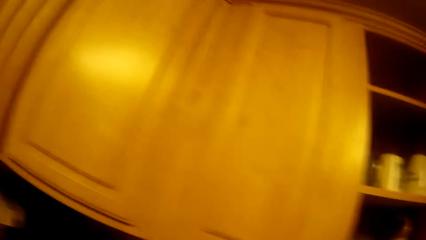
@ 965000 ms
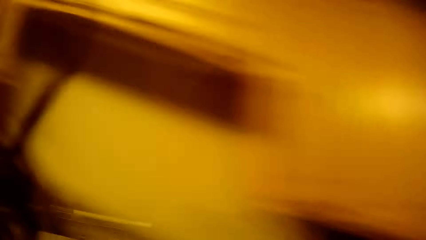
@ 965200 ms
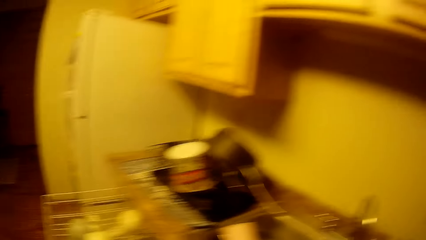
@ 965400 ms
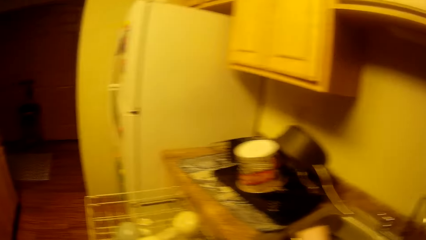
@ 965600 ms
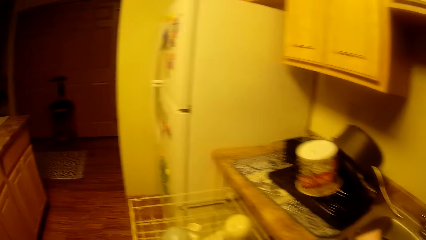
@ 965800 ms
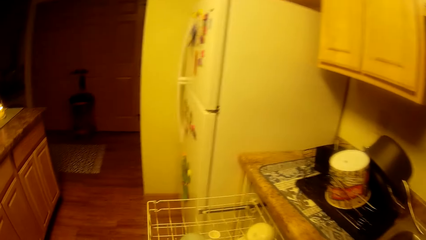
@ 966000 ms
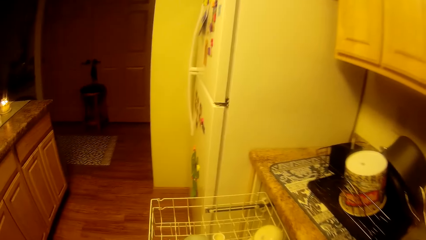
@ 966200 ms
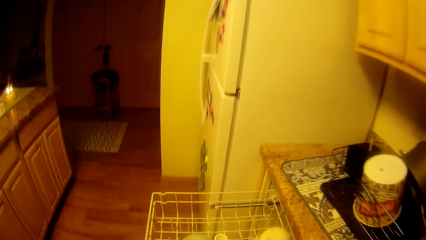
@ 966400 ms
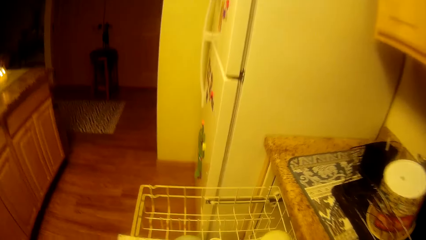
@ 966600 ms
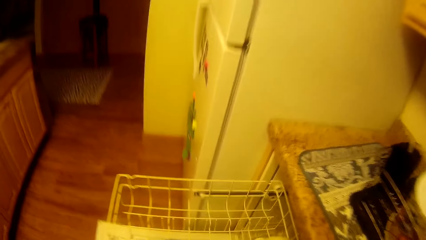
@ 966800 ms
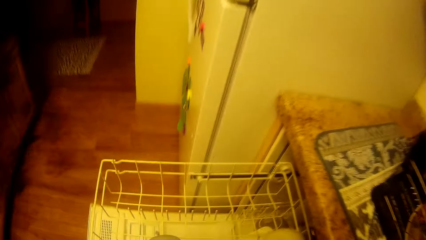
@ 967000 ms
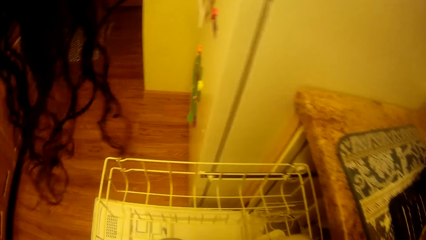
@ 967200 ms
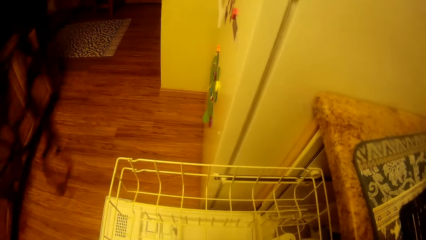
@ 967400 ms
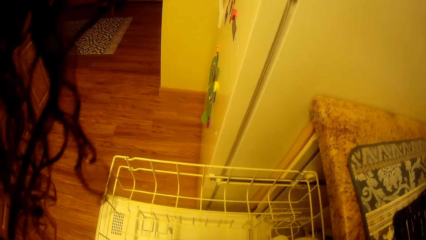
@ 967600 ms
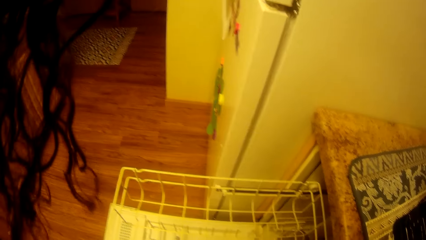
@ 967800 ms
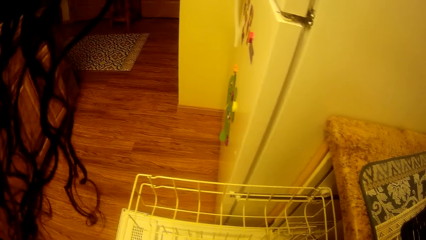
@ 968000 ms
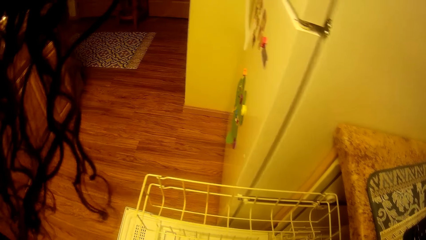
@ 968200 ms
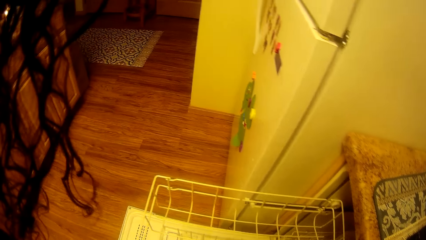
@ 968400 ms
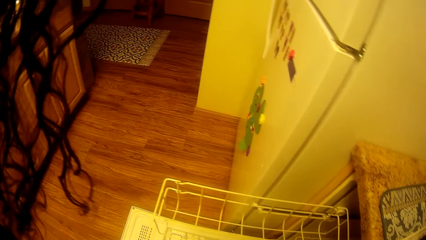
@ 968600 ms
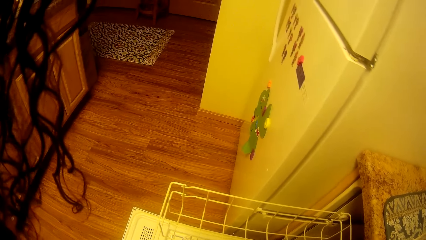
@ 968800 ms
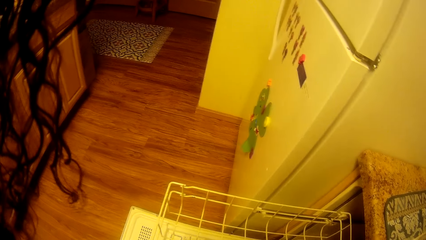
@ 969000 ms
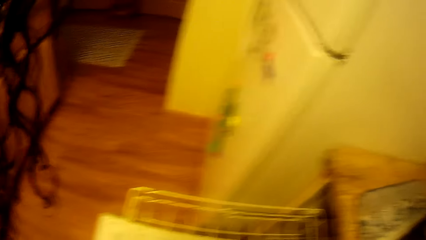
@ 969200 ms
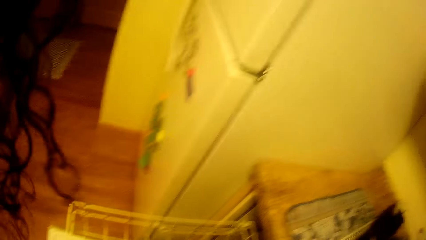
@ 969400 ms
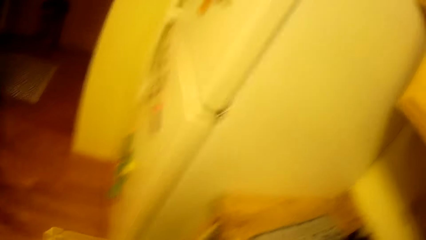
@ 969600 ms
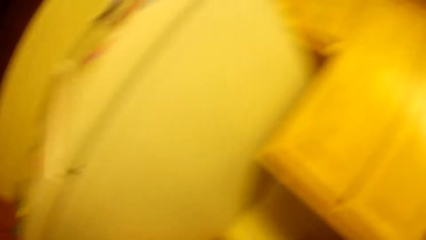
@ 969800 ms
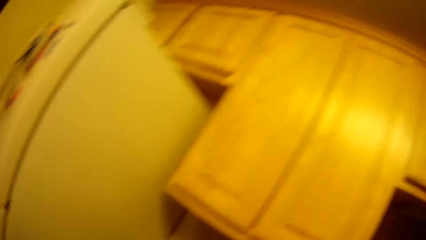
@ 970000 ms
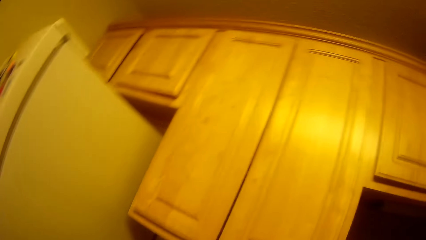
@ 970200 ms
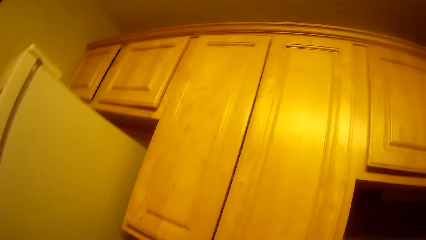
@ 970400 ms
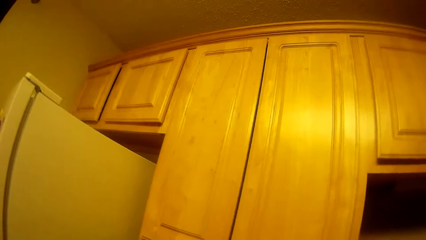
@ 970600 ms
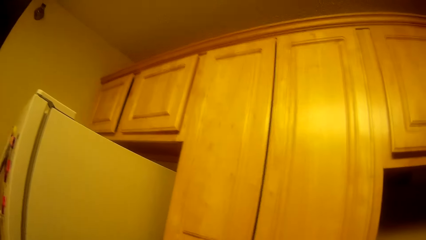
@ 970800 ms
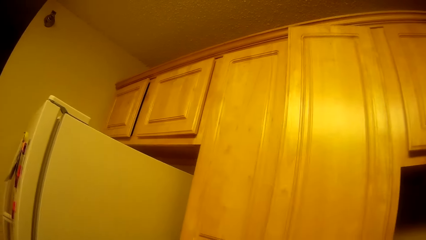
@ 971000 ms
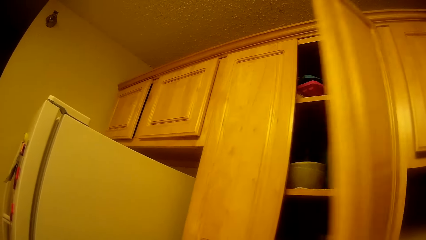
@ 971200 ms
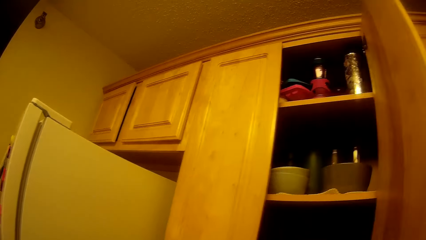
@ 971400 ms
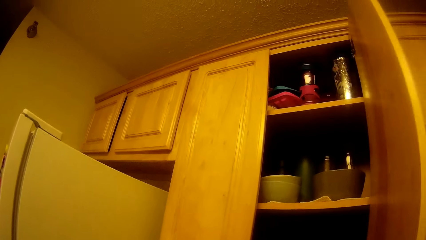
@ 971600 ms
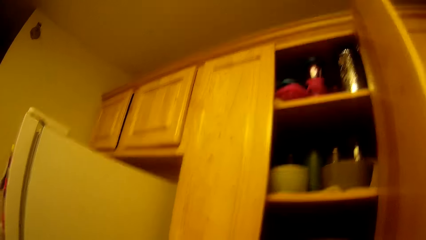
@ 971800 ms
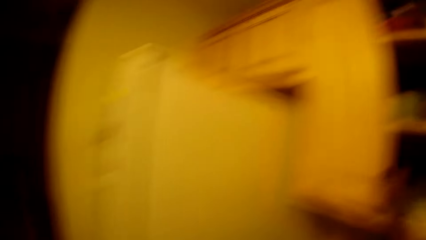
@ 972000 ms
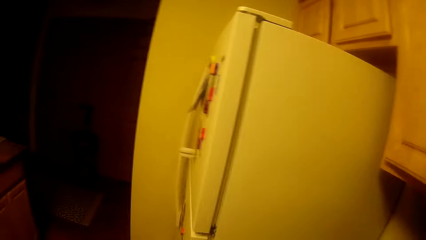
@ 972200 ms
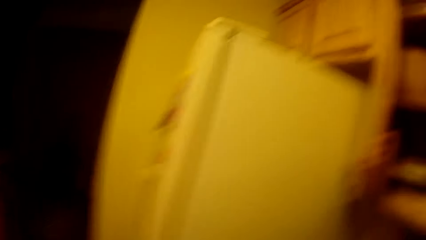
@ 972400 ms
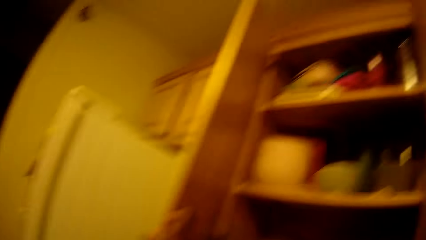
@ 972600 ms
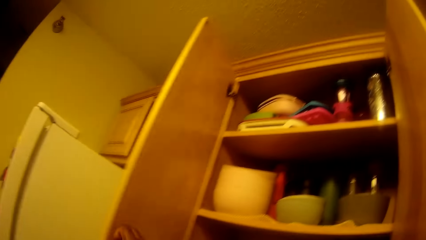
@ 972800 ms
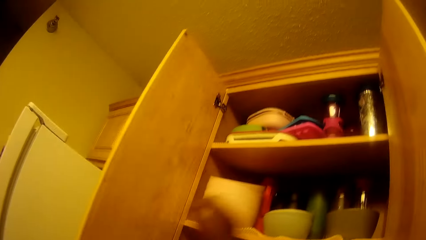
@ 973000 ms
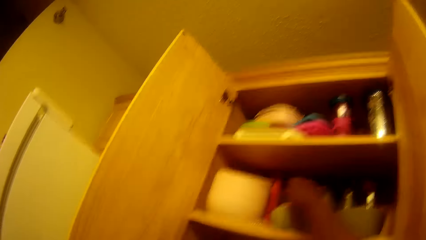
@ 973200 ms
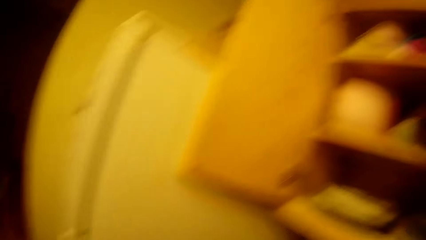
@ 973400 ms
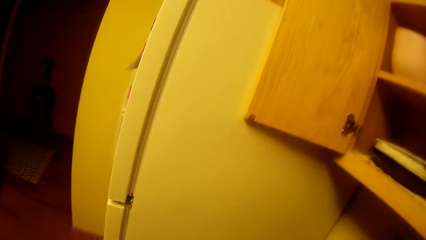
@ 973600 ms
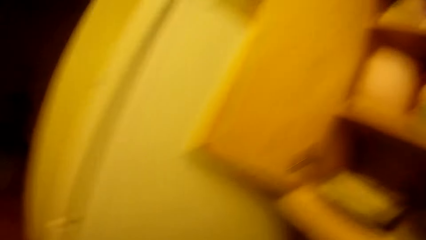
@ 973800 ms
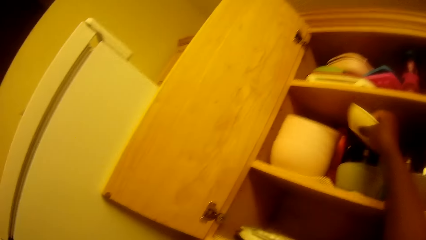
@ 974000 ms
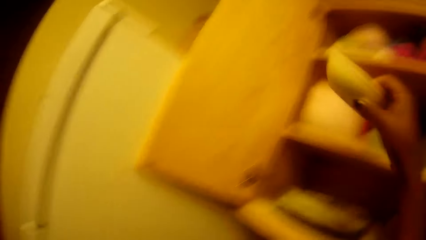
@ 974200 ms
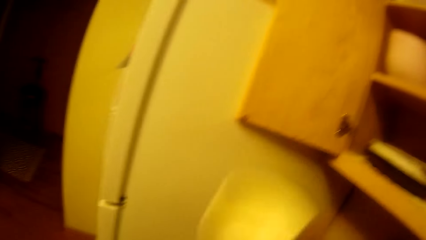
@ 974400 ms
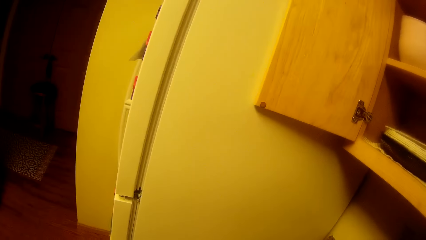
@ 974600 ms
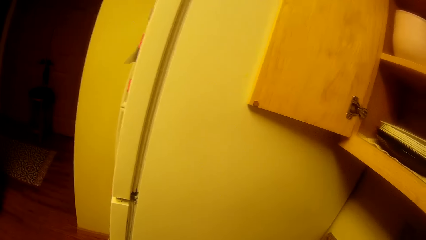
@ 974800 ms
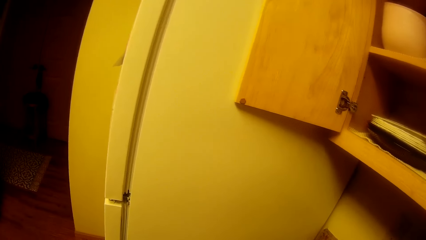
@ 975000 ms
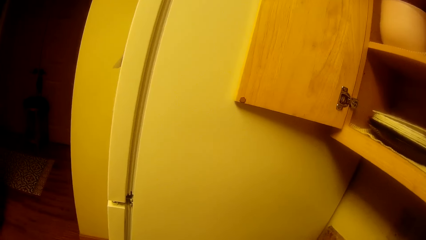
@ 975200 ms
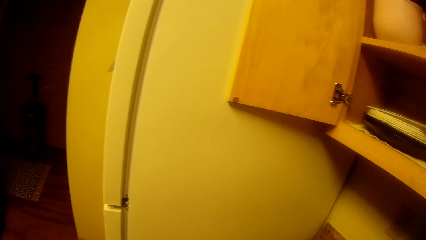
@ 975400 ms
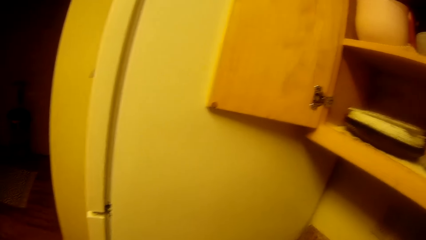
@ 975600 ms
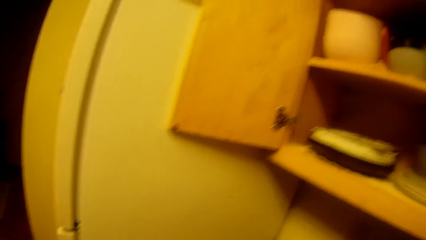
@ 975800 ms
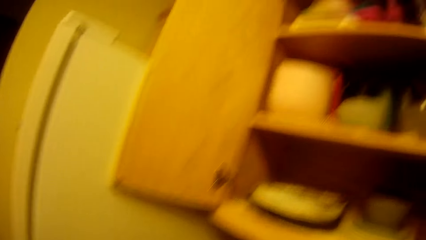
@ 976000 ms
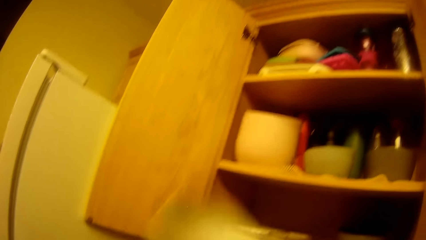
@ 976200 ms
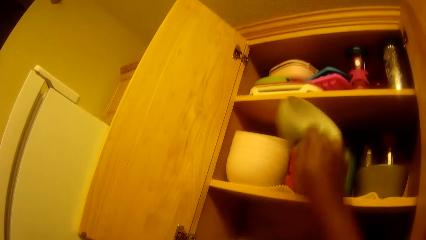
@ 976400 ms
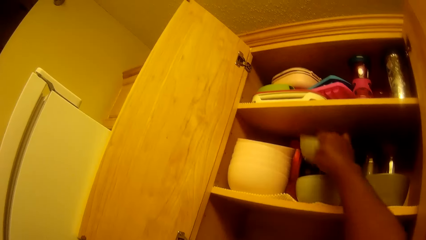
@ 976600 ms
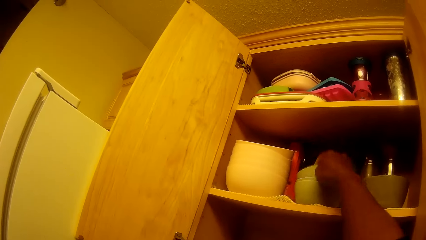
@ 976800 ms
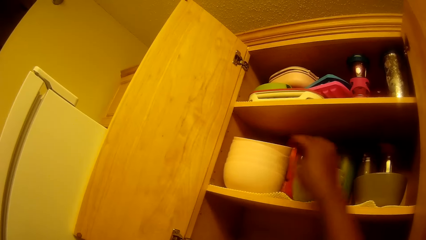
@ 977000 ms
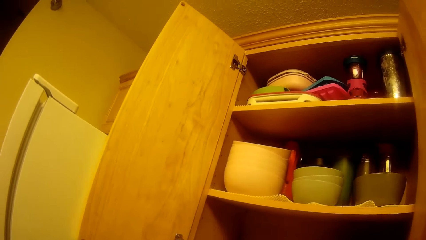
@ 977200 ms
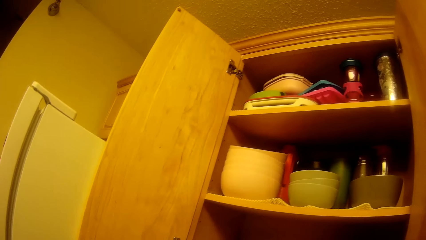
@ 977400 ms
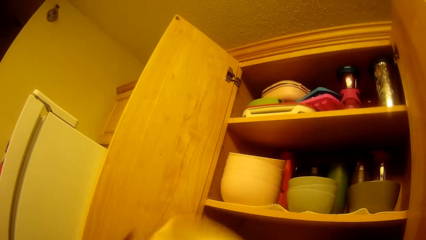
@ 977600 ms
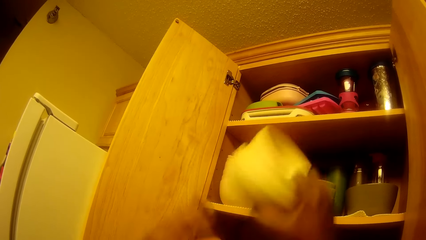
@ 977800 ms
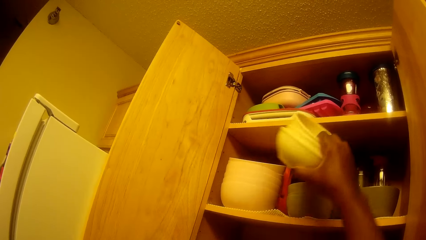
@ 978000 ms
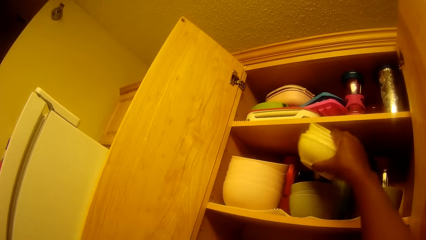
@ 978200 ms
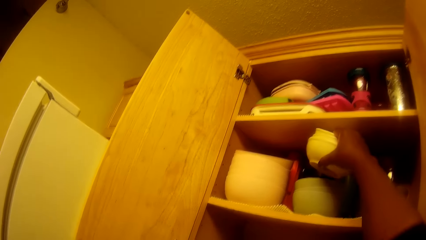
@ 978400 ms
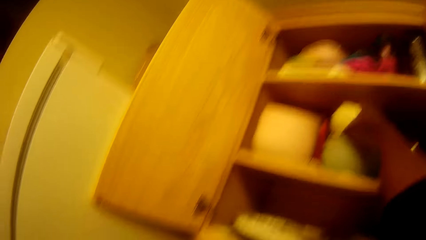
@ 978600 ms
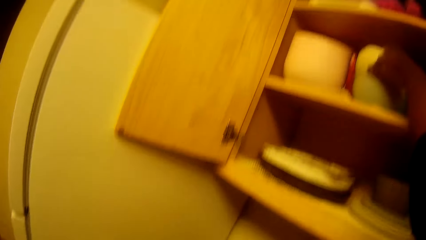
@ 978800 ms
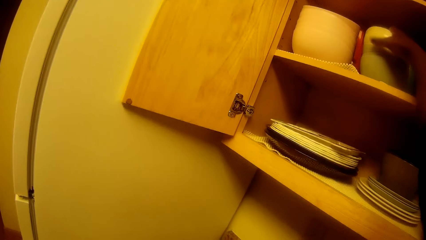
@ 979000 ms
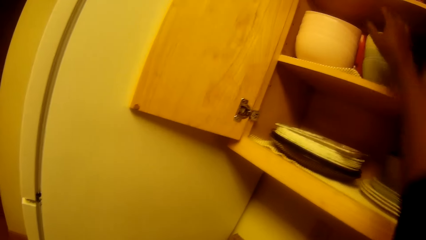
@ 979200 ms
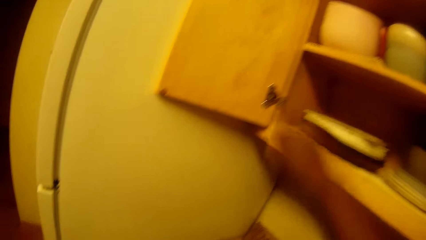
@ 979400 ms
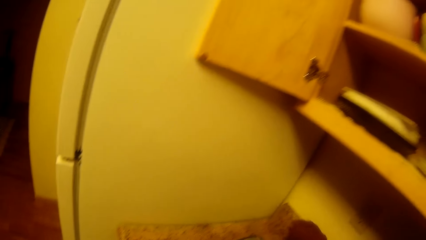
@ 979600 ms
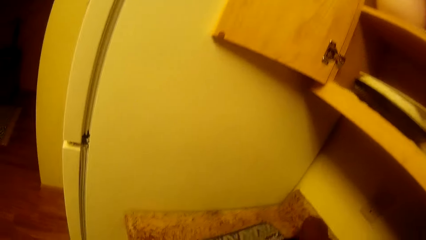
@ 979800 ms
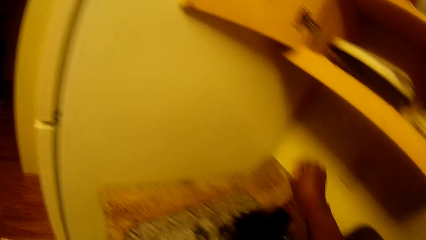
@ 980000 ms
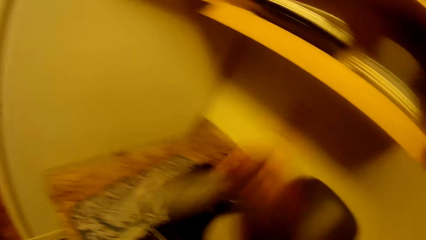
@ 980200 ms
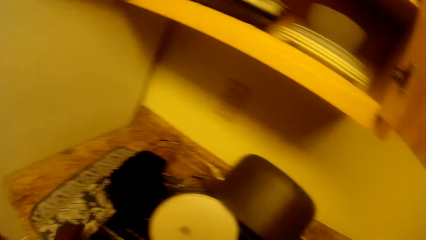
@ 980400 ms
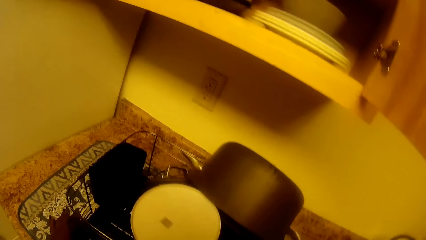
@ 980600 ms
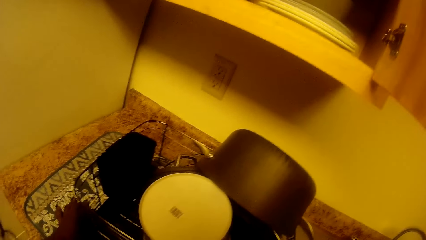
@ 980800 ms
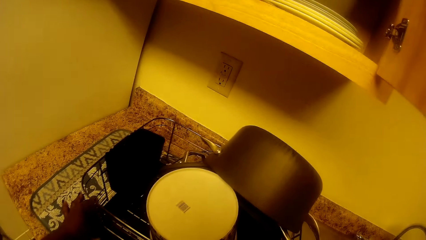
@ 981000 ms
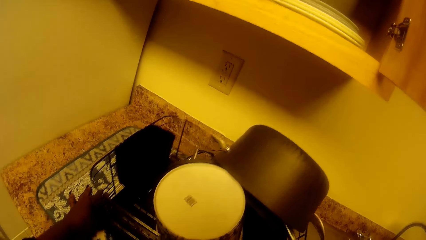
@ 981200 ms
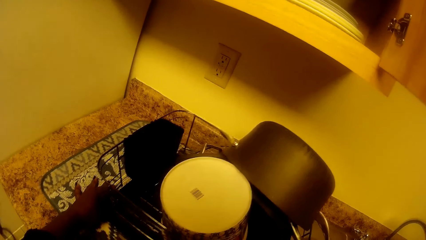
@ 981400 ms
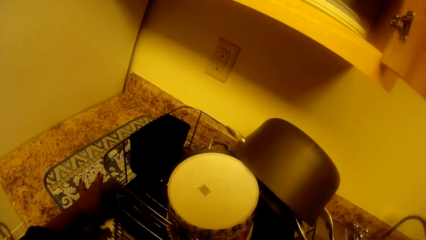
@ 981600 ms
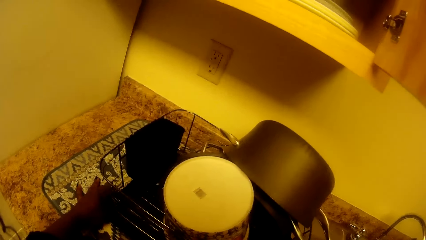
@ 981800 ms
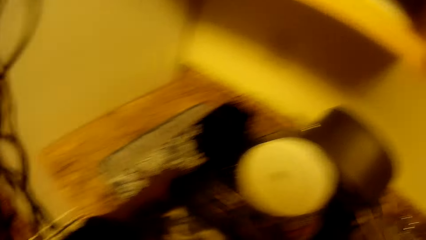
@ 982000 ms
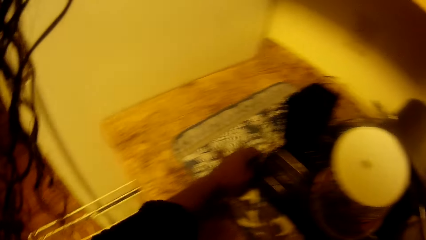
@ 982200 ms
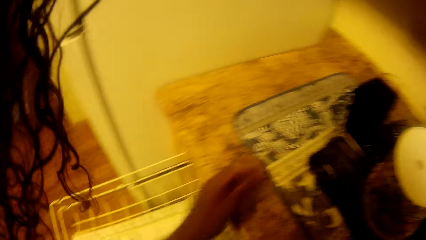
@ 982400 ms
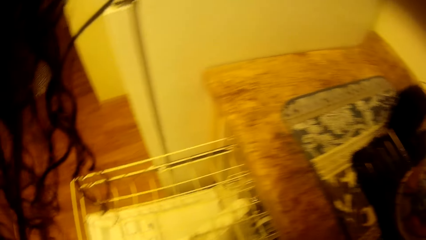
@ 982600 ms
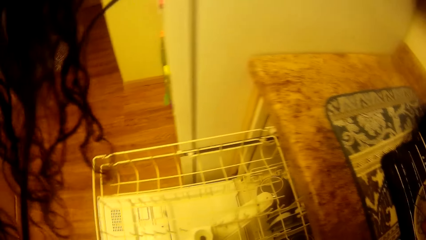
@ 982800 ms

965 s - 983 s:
The camera wearer looks around. She does something in the tray. She looks around. She opens the wall cupboard or cabinet with her right hand. She opens the wall cupboard with her left hand. She puts utensils in the cabinet. She takes a ceramic plate or bowl from the wall cupboard with her right hand. She does something. She puts the ceramic plate in the wall cupboard with her right hand. She puts some ceramic plates in the wall cupboard with her right hand. She arranges the bowl in the cabinet. She picks up a knife from a rack on a kitchen slab with her right hand. She adjusts the rack on the slab with her left hand. She moves the tray on the countertop with both hands.
